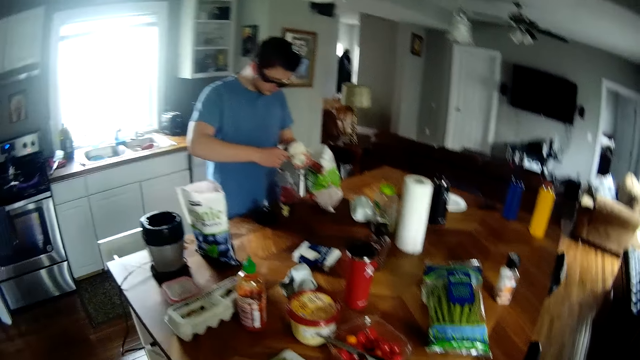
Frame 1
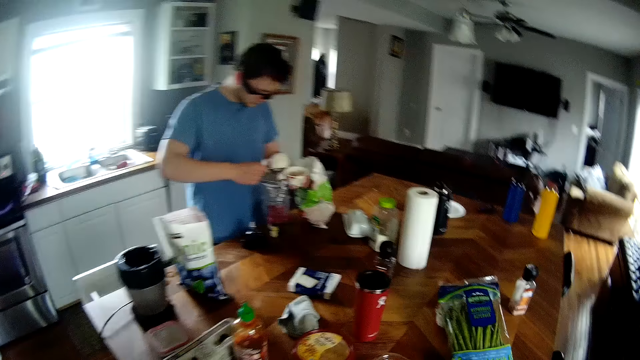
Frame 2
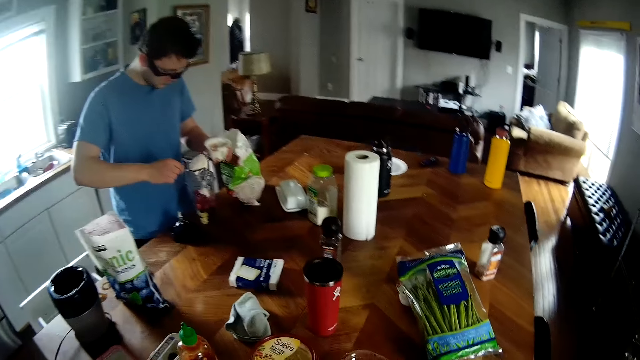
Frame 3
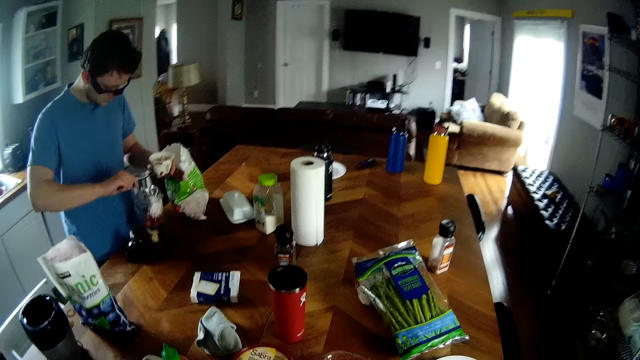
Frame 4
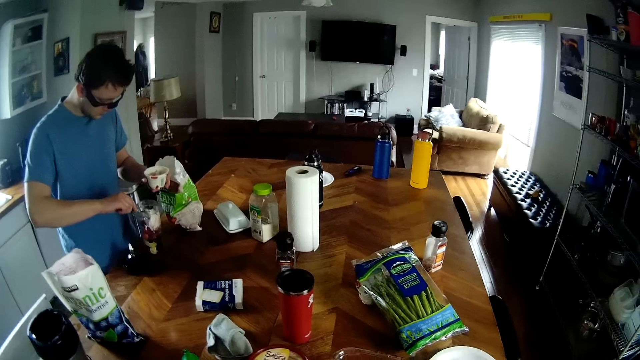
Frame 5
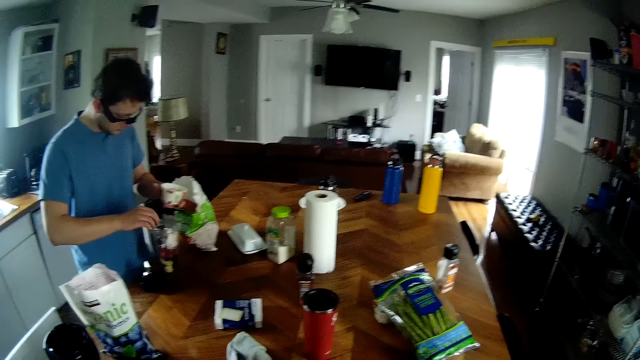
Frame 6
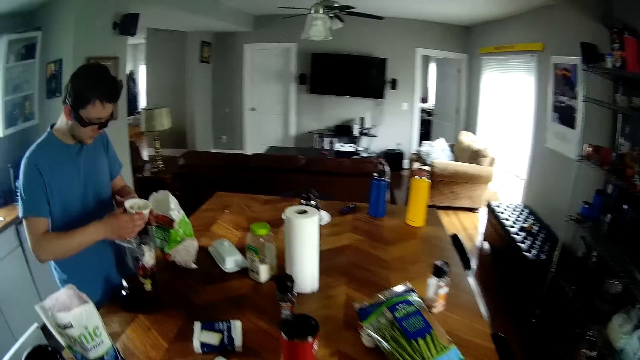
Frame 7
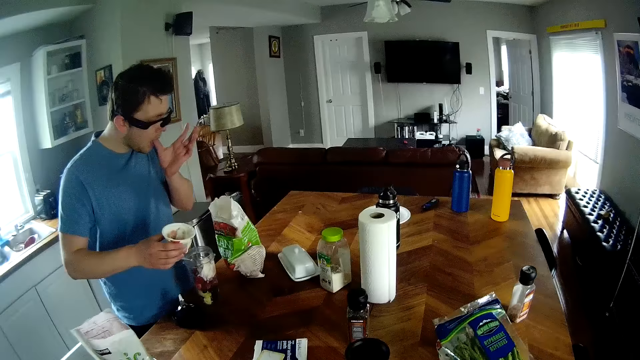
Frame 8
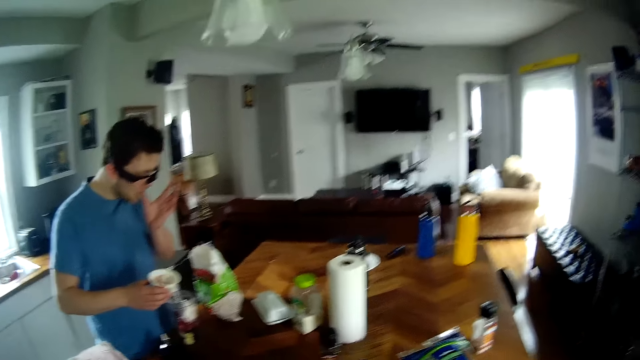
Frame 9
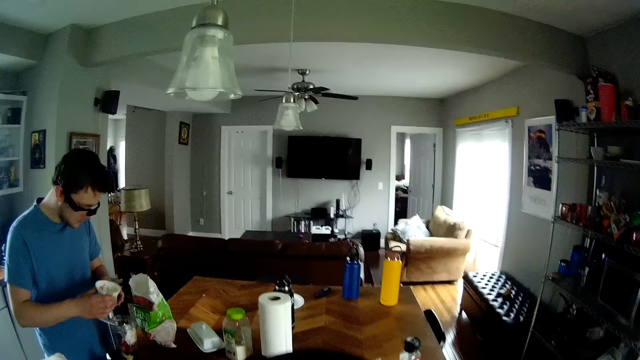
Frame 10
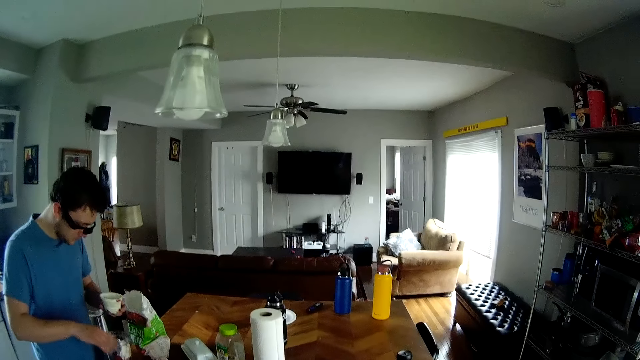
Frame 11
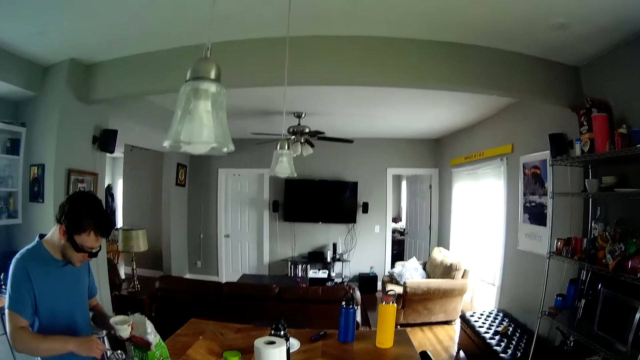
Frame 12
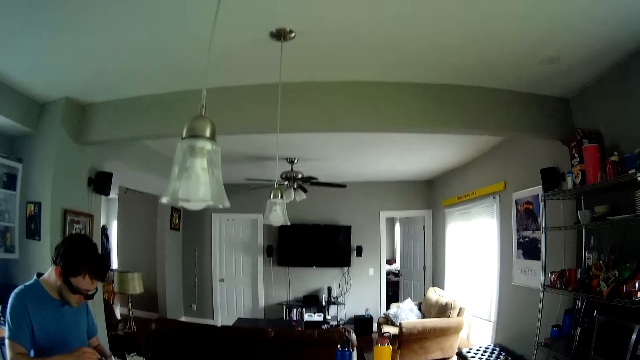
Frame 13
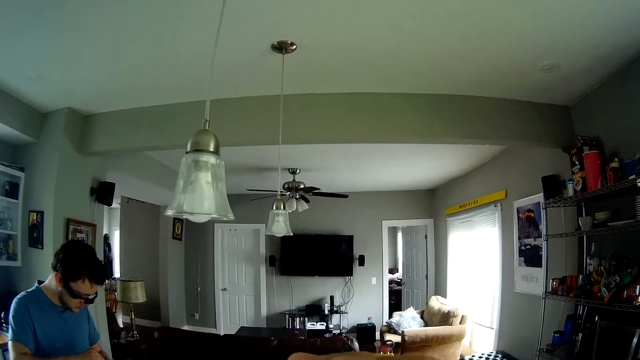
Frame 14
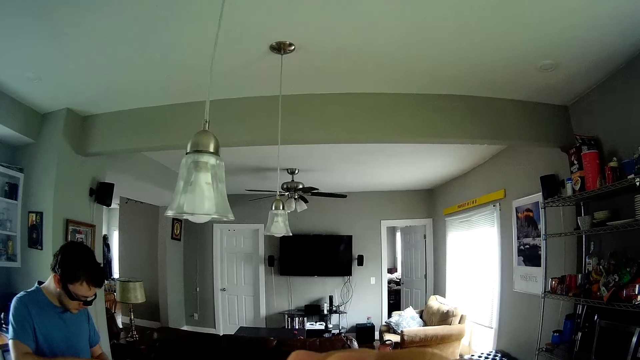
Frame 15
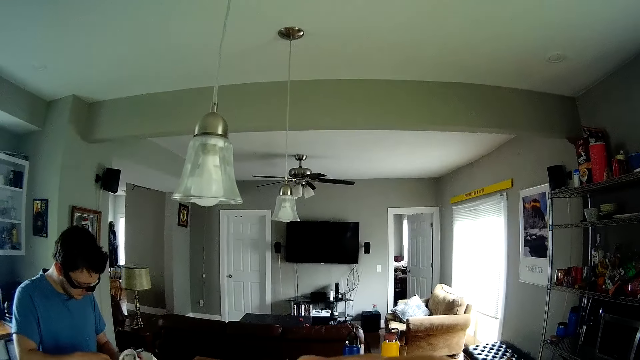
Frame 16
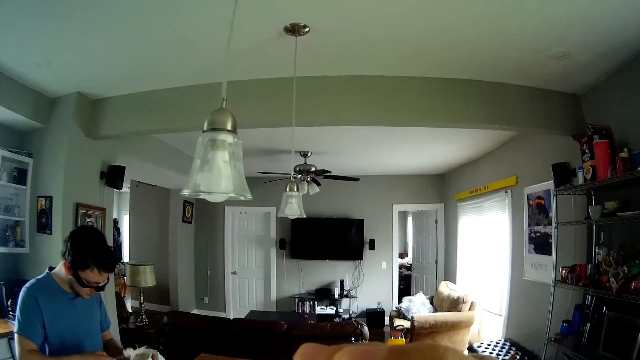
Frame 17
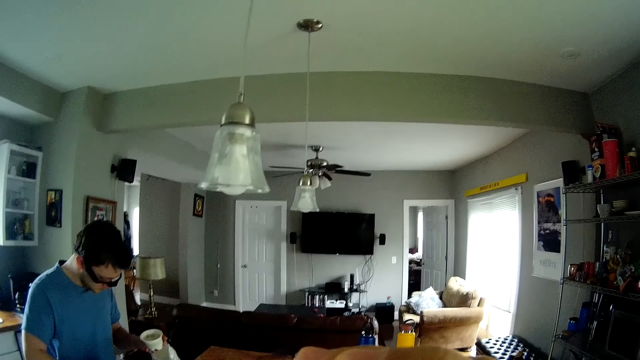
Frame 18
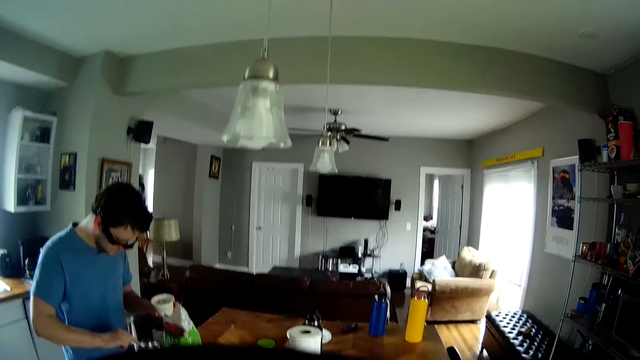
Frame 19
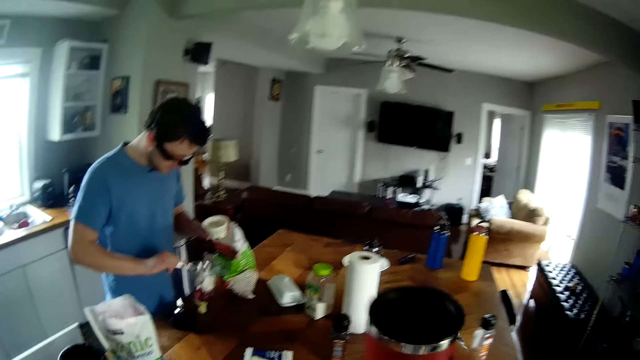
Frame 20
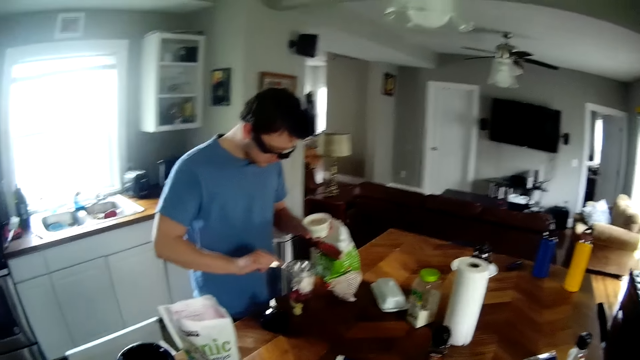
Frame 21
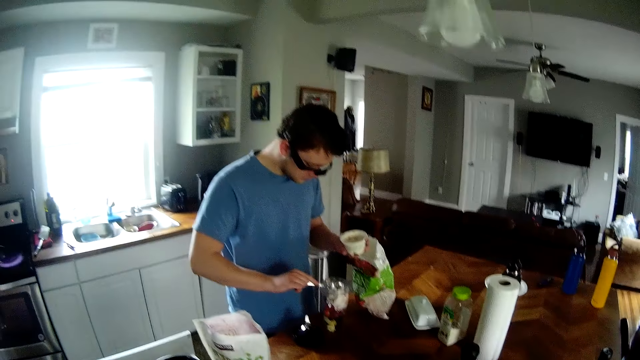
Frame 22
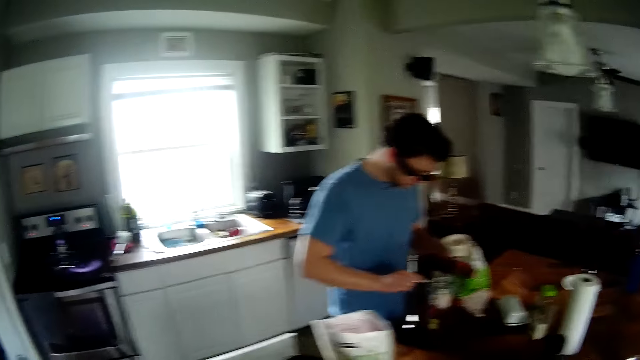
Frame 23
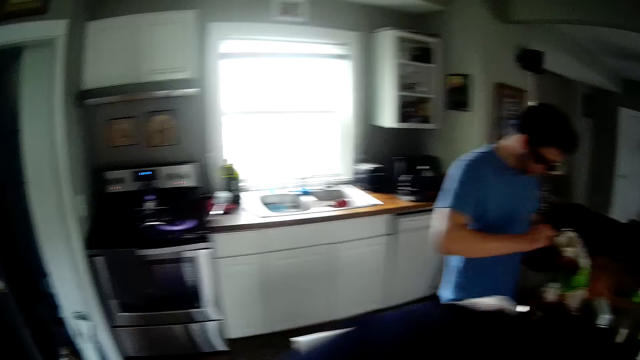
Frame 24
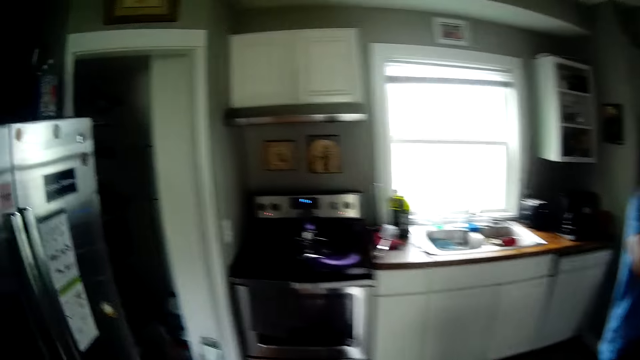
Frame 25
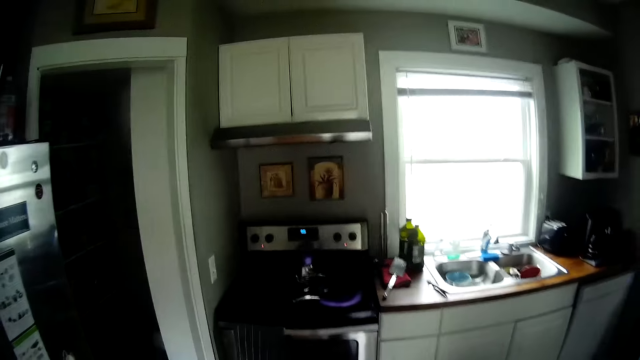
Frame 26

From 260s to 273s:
A man drops the spoon of yoghurt into the fruit blender on the kitchen countertop. The man passes the container of yoghurt to his right hand, licks off some yoghurt on his left thumb, and passes the container of yoghurt to his left hand. The man picks up the spoon from the fruit blender with his right hand, scoops some yoghurt from the container with the spoon, and pours the yoghurt into the fruit blender. The camera wearer drops a cup in his right hand on the kitchen countertop. The man hits the edge of the blender with the spoon.

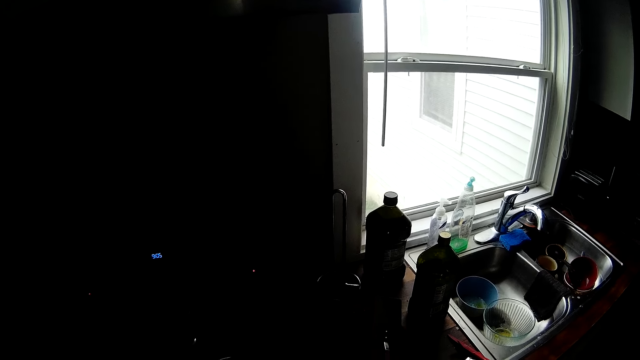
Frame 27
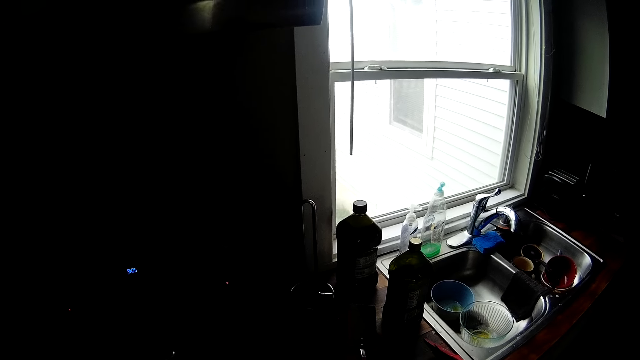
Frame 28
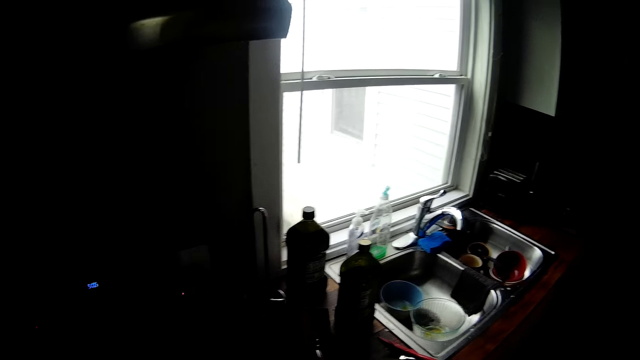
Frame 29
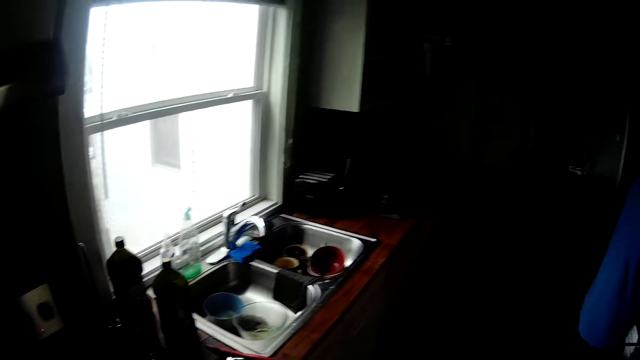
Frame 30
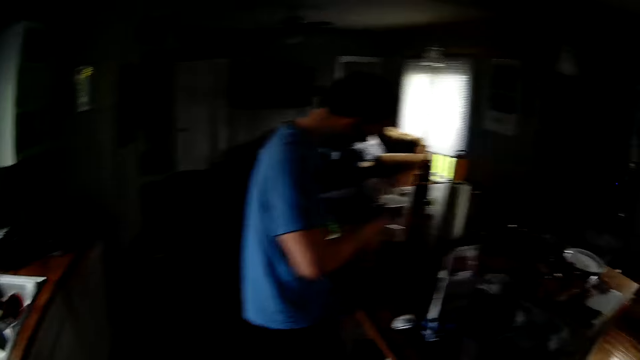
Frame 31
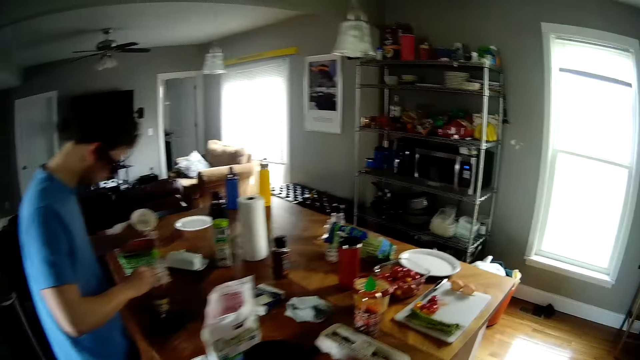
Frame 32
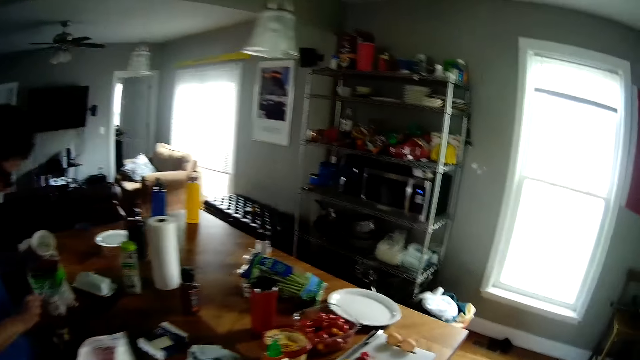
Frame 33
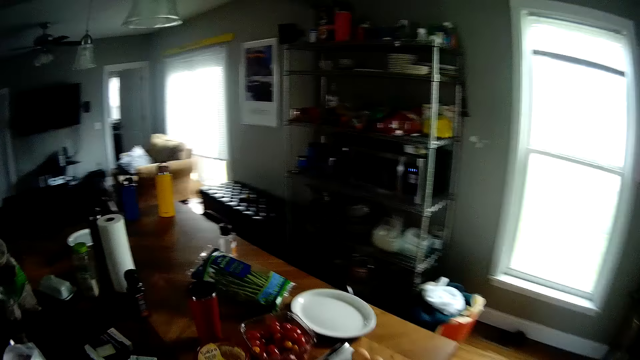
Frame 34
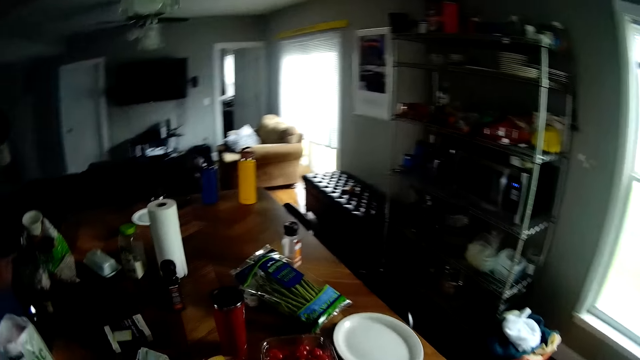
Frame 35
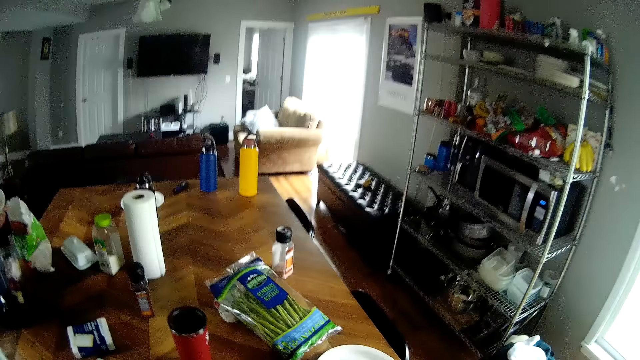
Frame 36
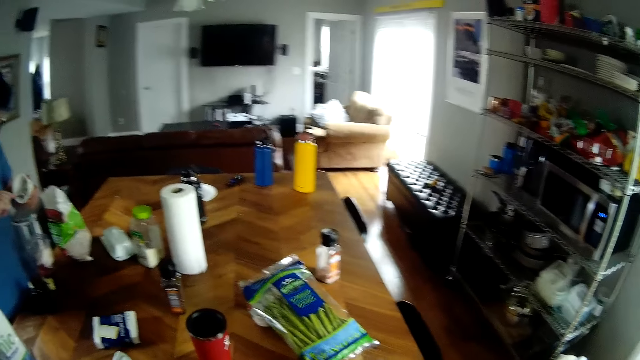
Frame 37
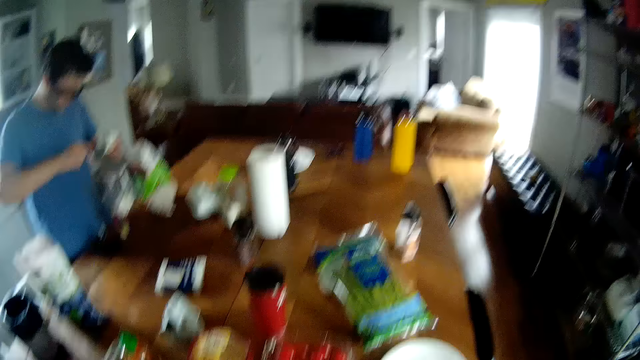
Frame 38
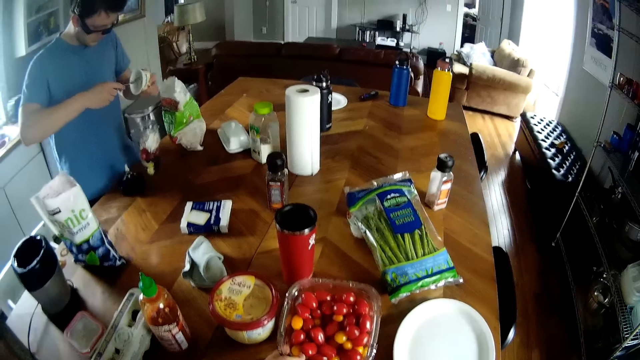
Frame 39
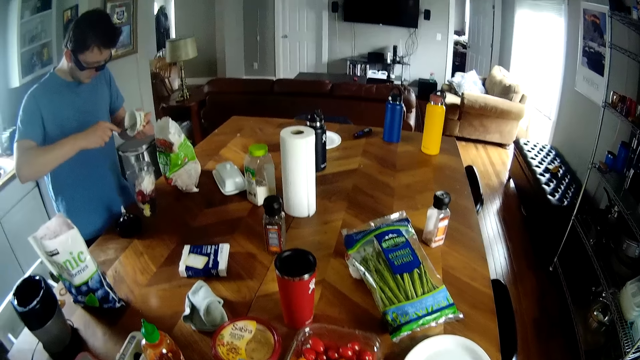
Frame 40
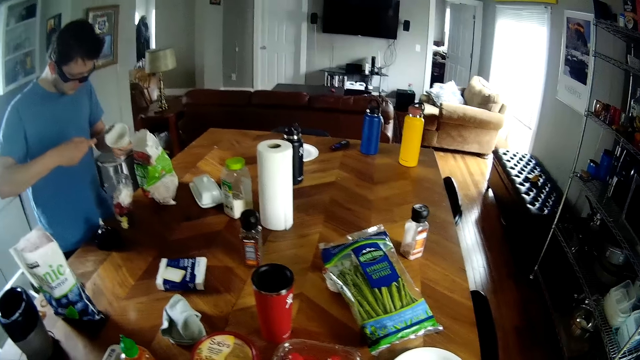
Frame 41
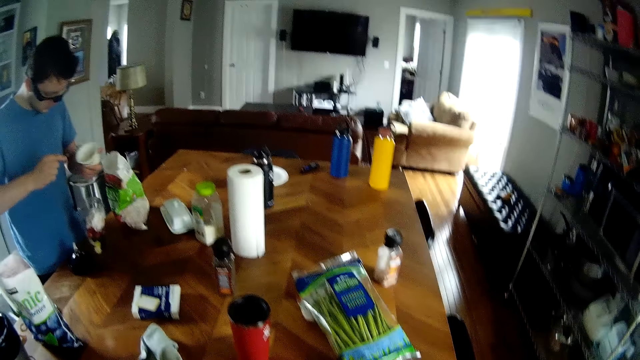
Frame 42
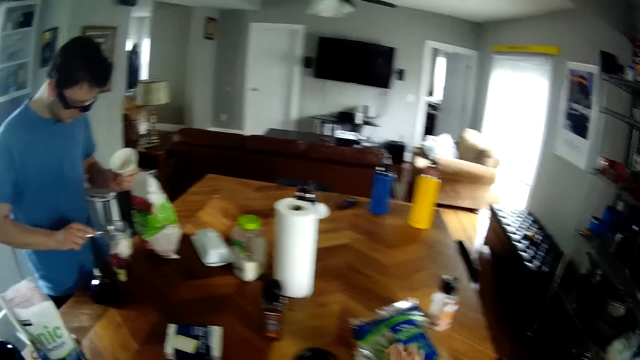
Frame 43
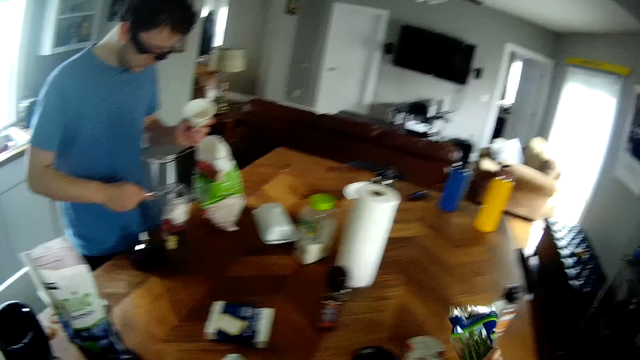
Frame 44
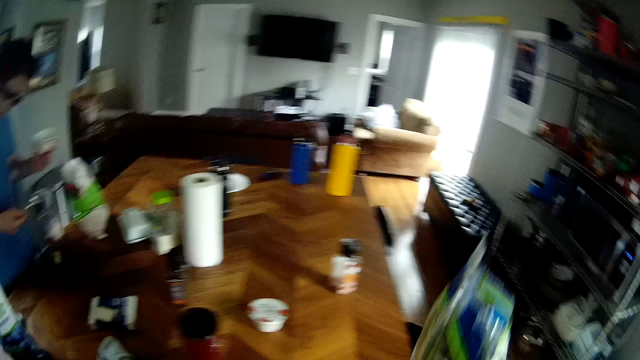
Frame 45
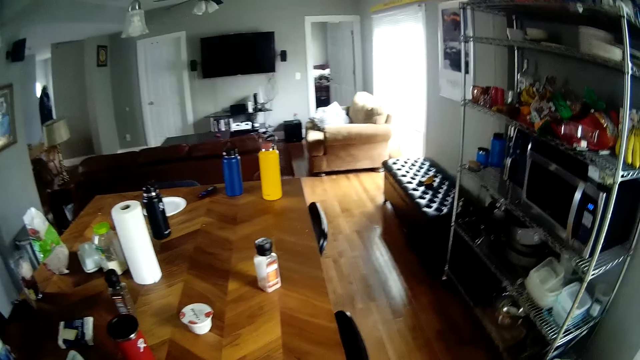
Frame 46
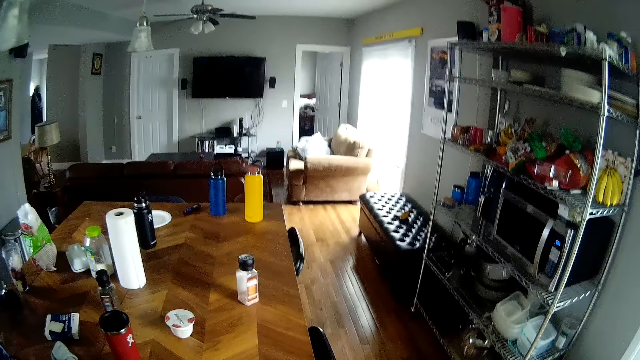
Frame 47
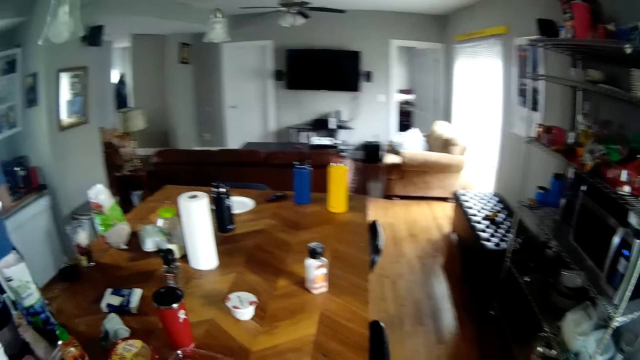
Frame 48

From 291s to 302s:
The man scoops some cream from the plastic in his left hand with the iron spoon in his right hand into the cup on the table. The camera wearer touches a container of fruits. He picks up a packet of vegetables. He carries a pack of green beans from the table with his right hand.
